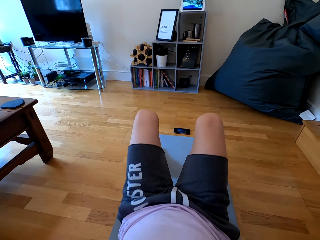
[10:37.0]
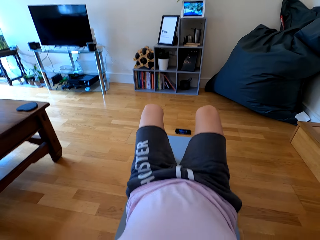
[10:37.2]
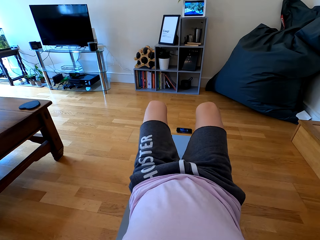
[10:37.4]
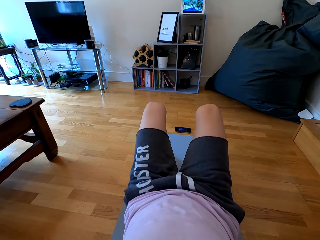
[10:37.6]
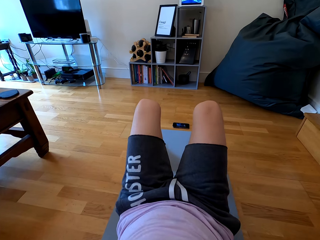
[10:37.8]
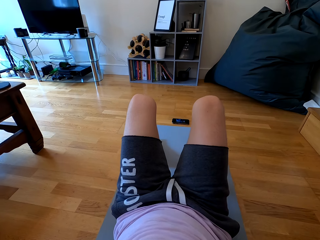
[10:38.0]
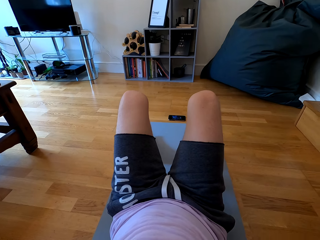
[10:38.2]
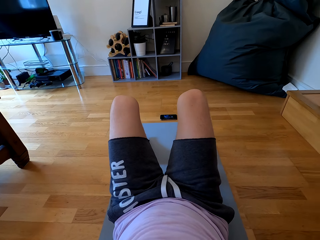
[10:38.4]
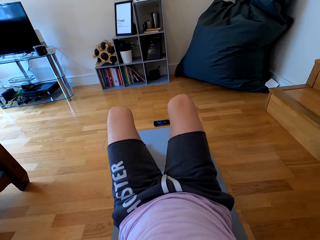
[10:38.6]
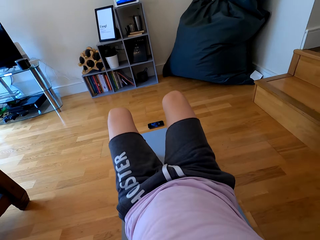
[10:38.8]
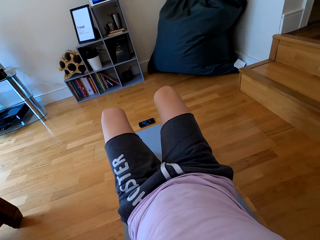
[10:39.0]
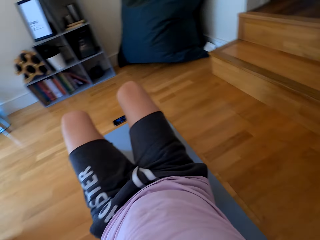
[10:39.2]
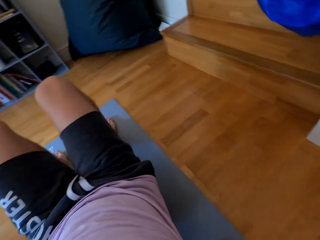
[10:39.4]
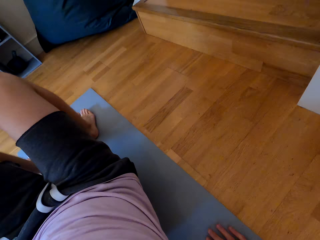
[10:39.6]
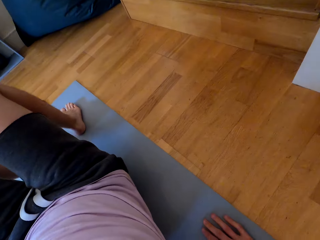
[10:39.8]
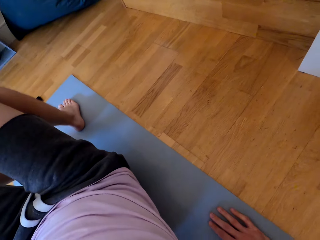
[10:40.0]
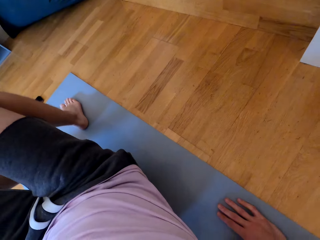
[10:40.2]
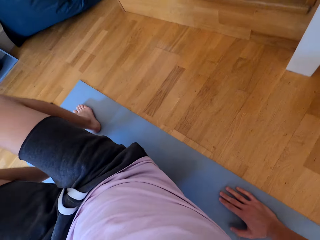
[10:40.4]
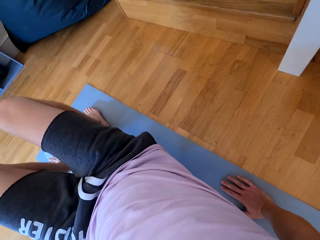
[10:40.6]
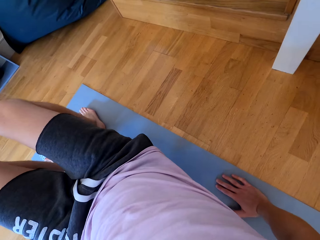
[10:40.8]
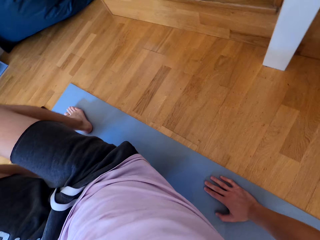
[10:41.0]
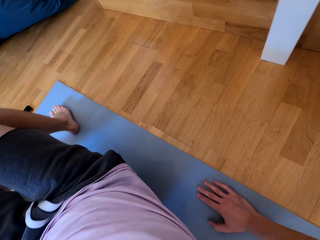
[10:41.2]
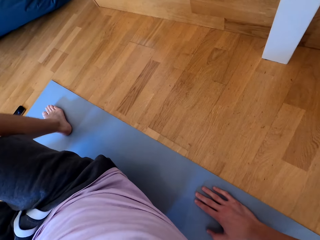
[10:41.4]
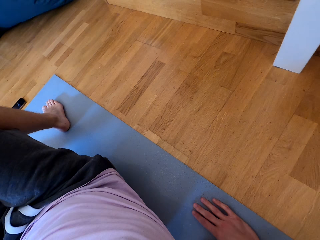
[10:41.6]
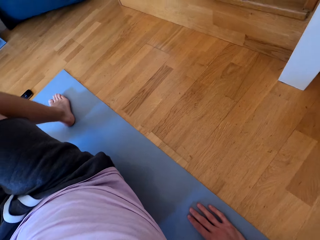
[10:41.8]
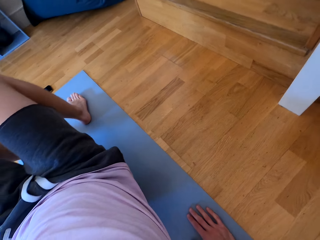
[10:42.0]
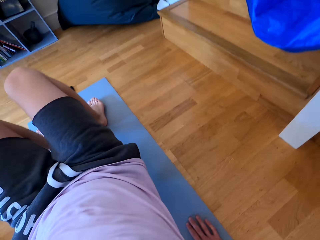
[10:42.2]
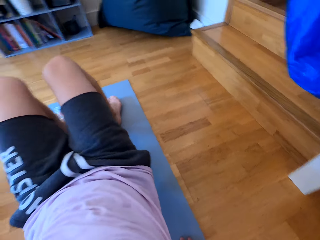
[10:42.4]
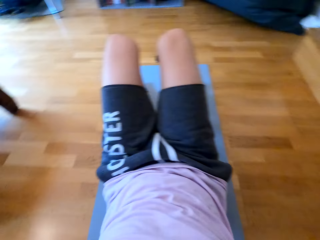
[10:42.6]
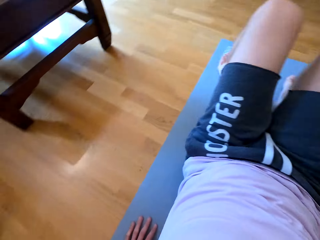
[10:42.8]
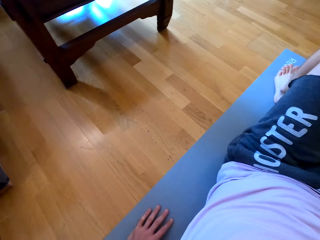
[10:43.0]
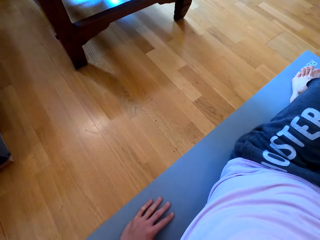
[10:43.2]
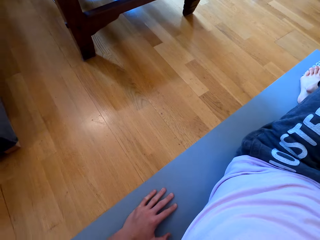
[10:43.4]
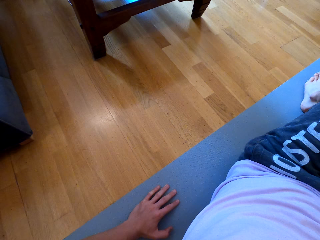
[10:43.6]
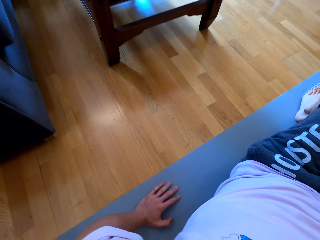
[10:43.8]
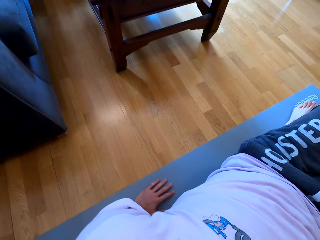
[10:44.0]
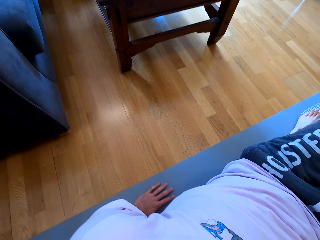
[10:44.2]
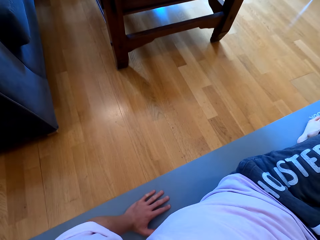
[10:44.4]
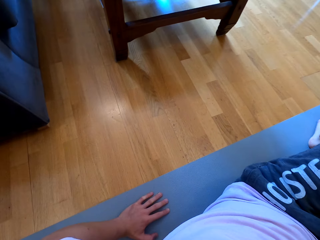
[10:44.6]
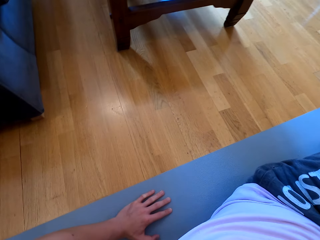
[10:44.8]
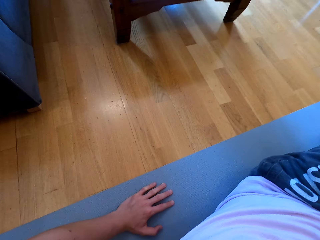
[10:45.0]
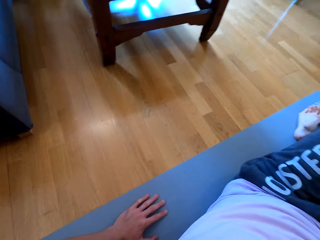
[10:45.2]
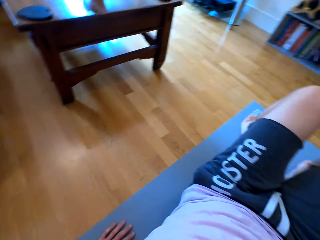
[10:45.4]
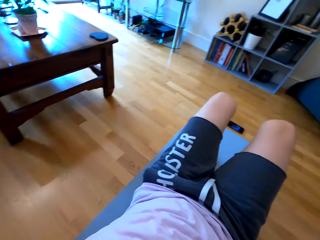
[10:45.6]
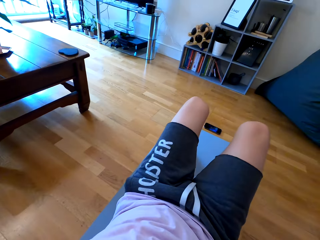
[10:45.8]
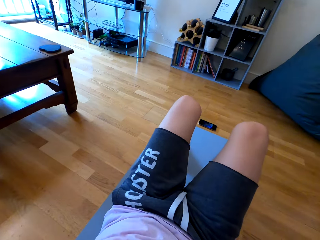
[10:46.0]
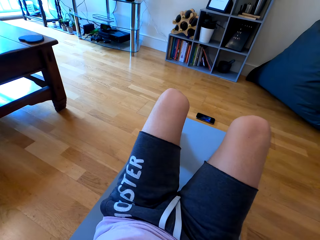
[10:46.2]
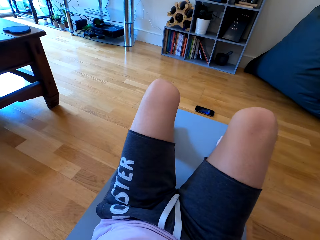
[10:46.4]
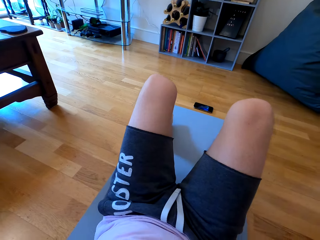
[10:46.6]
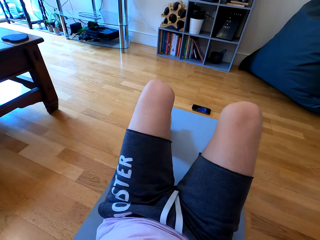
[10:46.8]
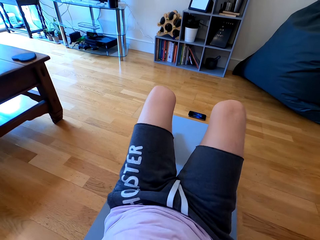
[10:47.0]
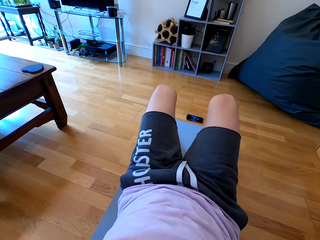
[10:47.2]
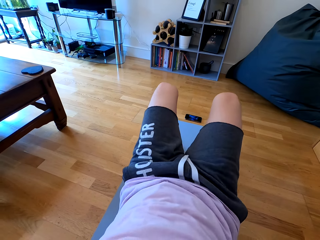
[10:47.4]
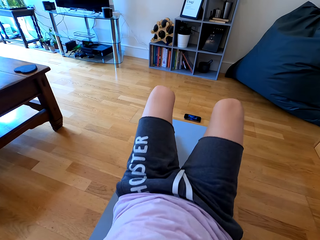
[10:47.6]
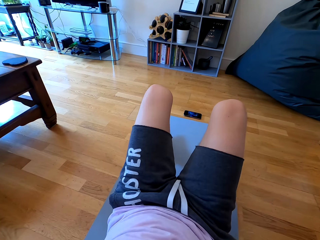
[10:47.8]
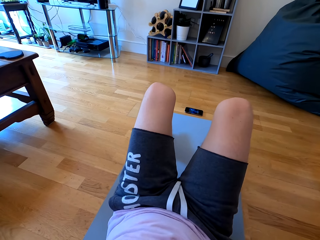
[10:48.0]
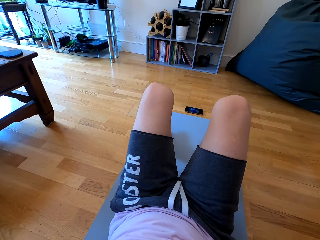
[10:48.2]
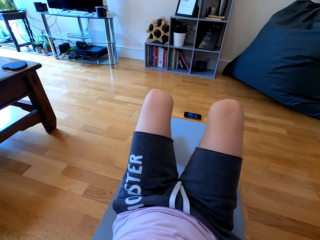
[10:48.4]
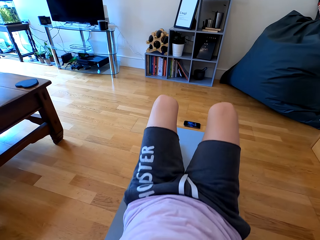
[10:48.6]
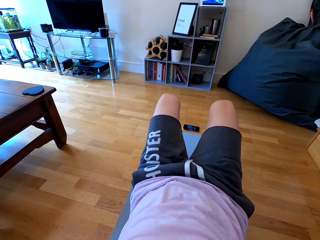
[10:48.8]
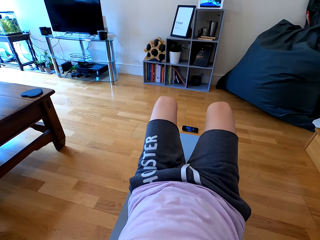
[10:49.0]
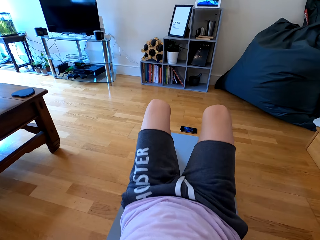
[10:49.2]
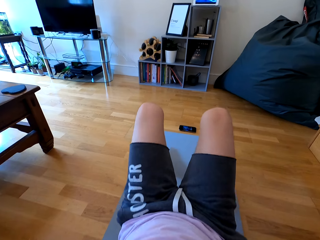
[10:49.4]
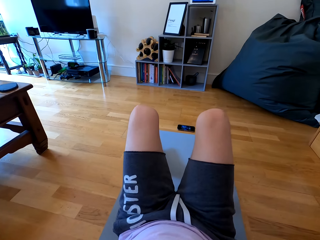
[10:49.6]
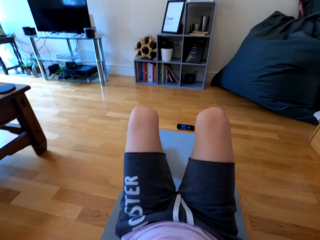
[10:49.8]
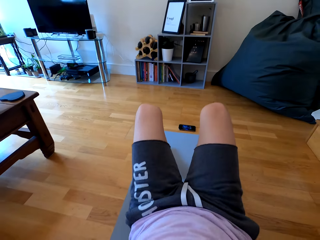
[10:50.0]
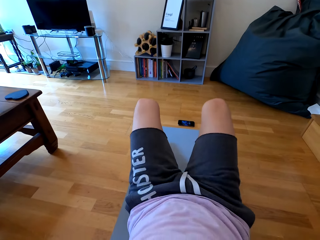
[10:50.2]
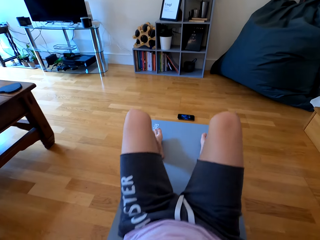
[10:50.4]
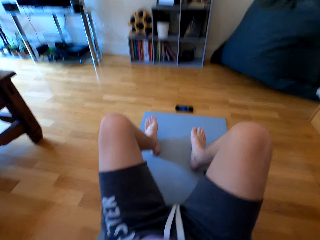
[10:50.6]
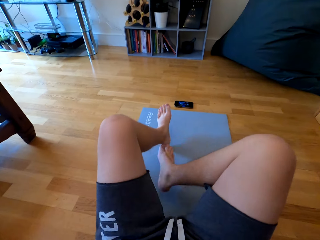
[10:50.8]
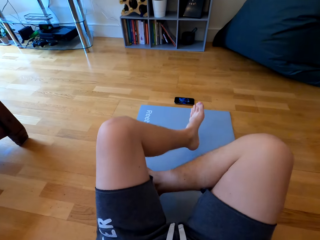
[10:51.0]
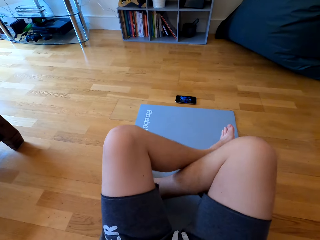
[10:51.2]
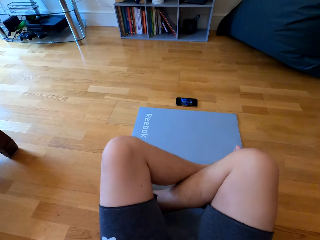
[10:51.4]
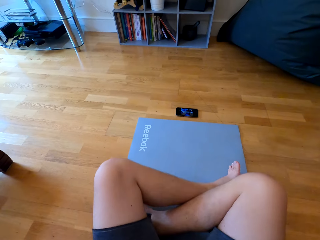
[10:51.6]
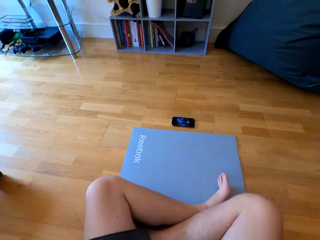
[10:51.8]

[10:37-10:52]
The camera wearer raises up the body. They lower down the body. They raise up the body. They lower down the body. They turn around the mat. They raise up the body. They lower down the body. They raise up the body. They lower down the body. They raise up the body. They lower down the body.

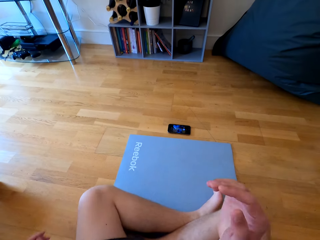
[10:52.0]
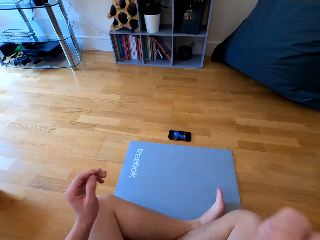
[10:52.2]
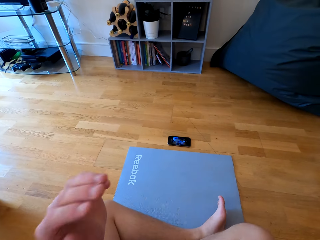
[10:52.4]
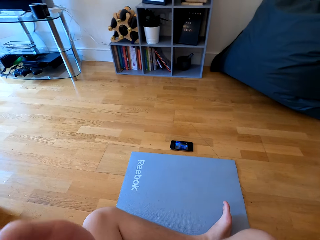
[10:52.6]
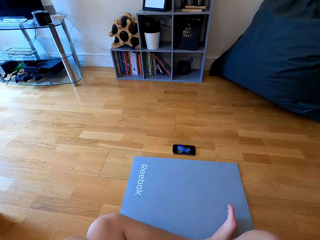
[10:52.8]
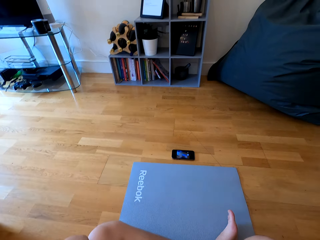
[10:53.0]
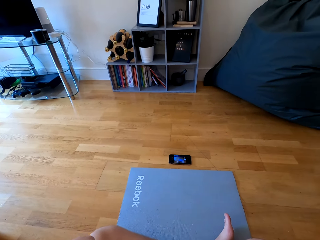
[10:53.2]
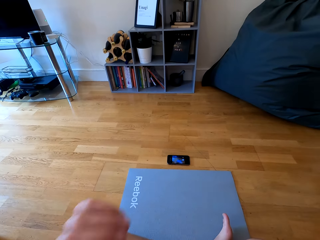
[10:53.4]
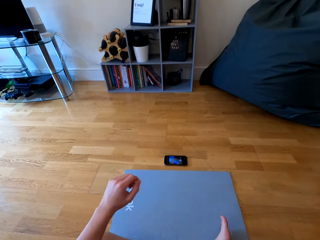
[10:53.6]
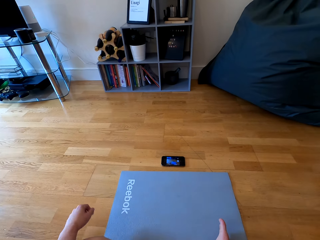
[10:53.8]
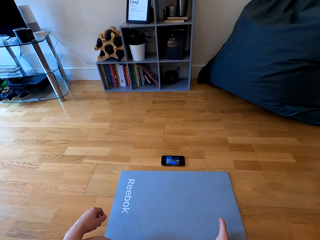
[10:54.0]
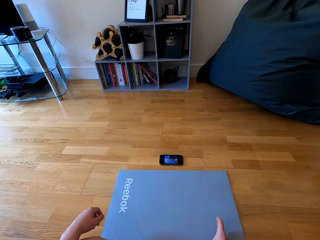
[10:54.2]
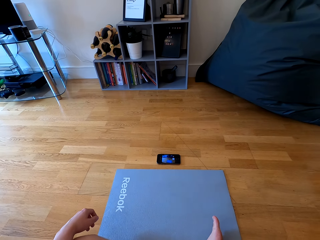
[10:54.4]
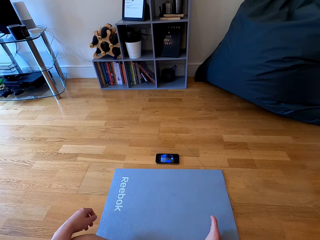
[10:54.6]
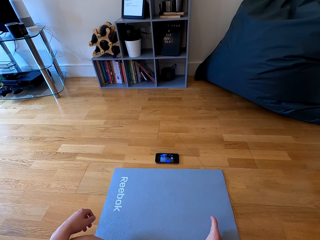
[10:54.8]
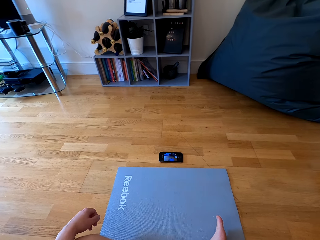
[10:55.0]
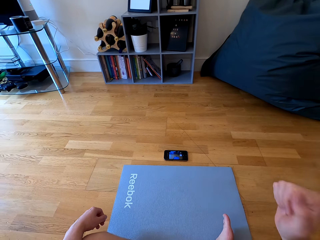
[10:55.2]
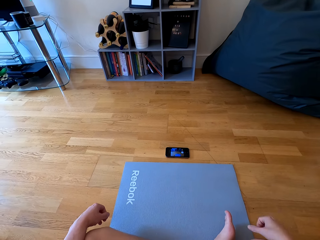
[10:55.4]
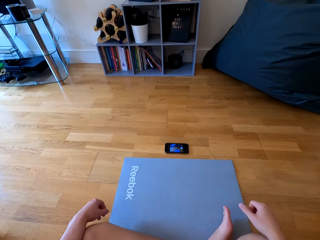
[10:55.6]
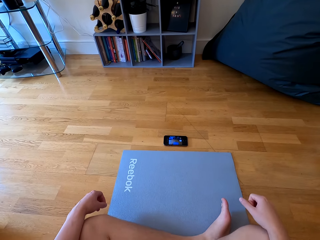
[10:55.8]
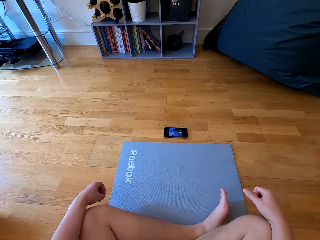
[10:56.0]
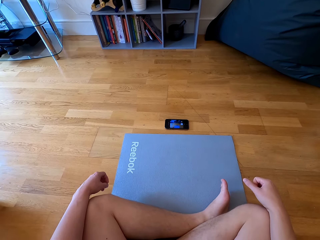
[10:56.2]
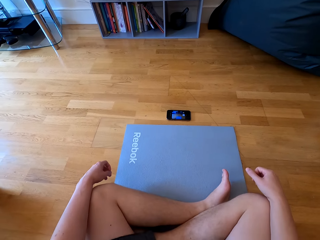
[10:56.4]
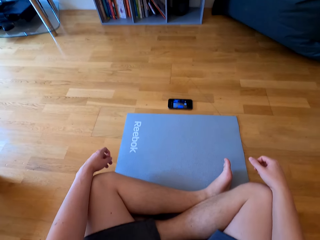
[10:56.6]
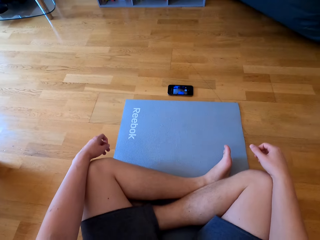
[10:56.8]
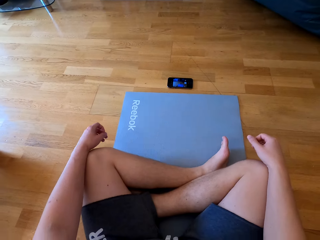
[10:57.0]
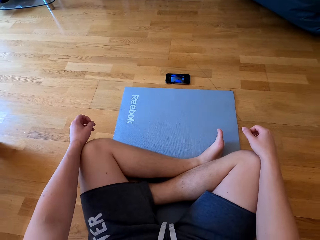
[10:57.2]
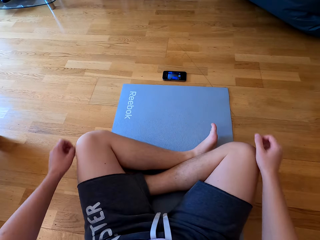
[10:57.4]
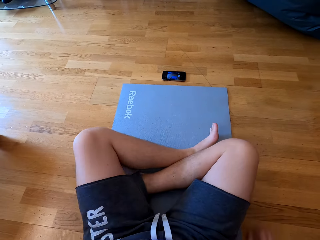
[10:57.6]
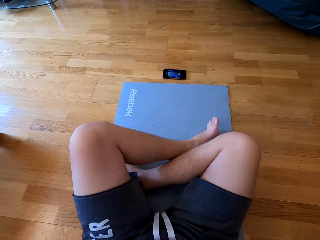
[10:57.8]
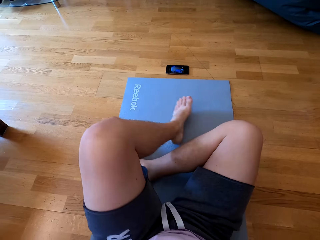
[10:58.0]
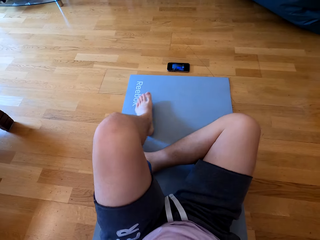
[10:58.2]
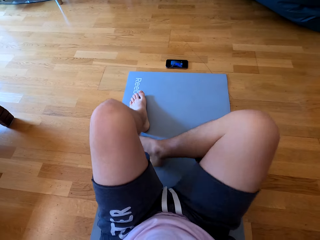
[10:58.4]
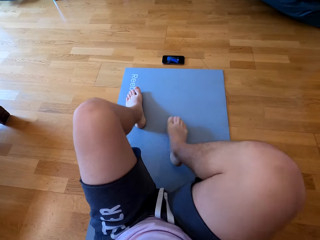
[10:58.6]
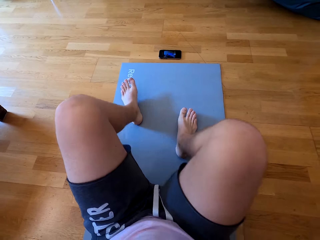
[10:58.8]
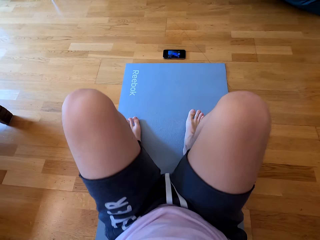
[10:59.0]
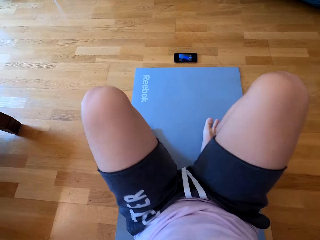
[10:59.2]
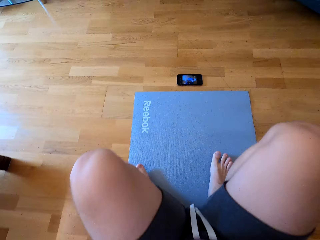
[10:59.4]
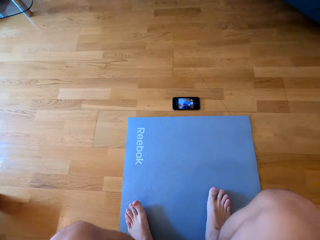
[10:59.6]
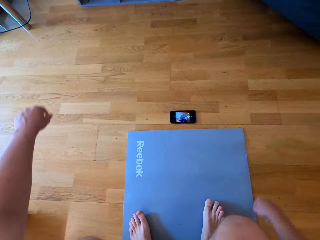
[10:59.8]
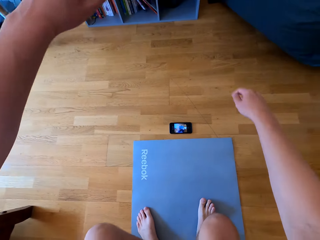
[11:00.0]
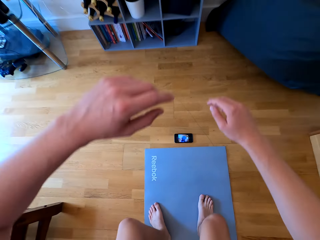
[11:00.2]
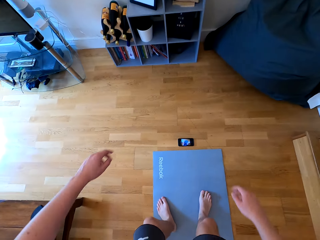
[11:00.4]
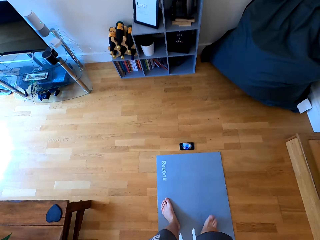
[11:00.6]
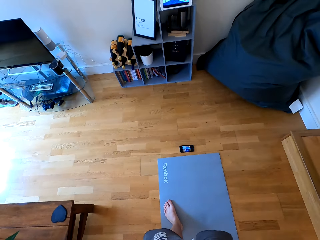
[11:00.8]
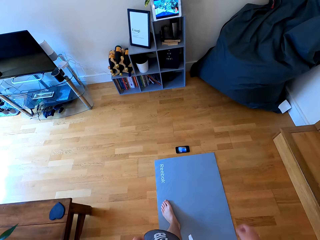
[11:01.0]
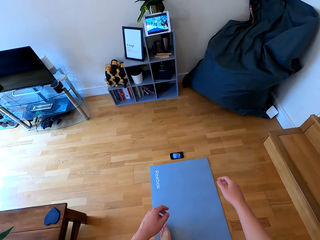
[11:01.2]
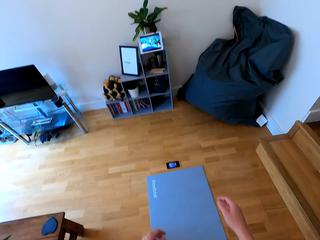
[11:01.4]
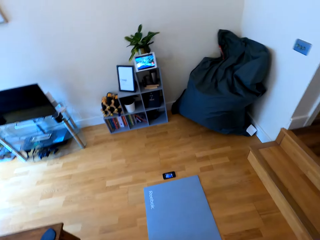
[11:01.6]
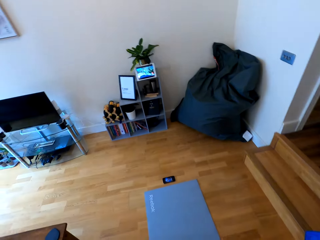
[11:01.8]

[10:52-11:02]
The camera wearer folds both legs together on the mat. They raise both hands towards something. They lower both hands from something. They stand from the mat.
